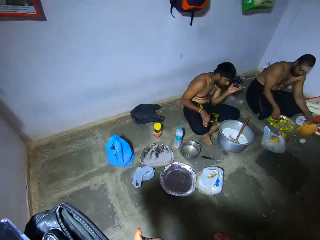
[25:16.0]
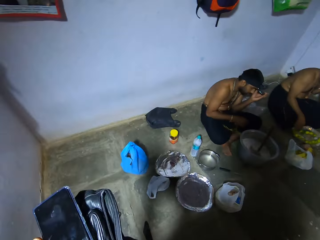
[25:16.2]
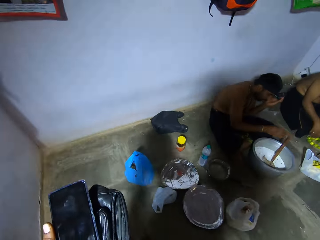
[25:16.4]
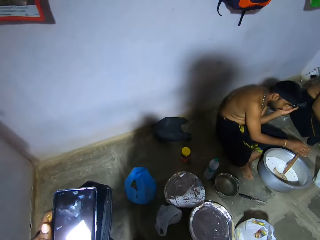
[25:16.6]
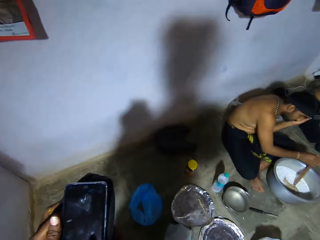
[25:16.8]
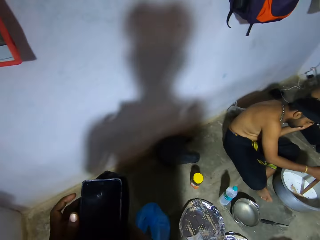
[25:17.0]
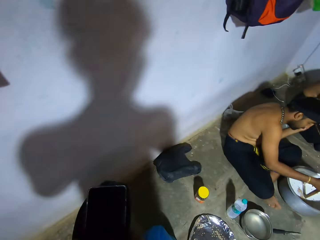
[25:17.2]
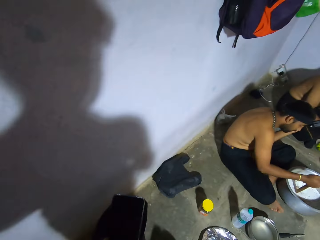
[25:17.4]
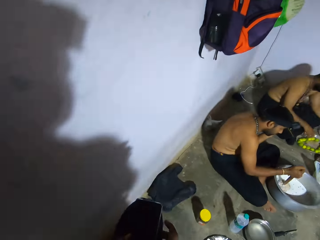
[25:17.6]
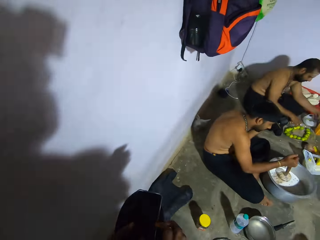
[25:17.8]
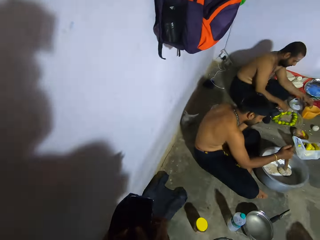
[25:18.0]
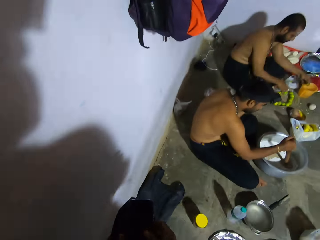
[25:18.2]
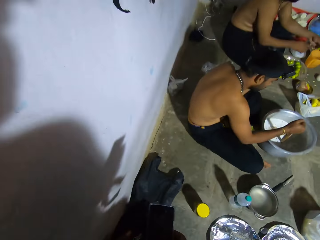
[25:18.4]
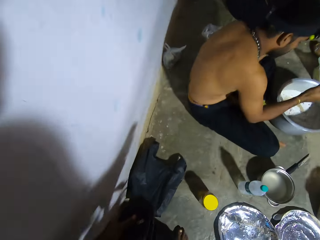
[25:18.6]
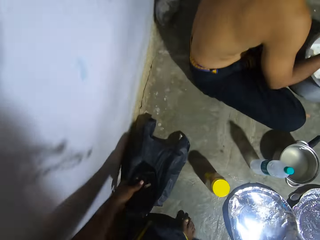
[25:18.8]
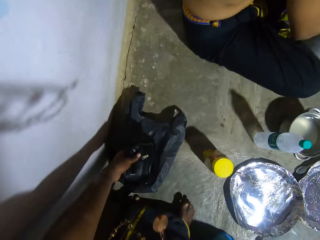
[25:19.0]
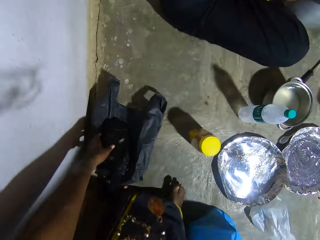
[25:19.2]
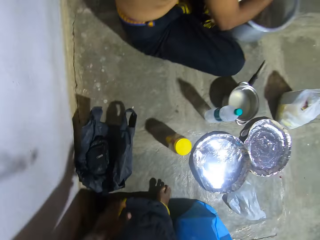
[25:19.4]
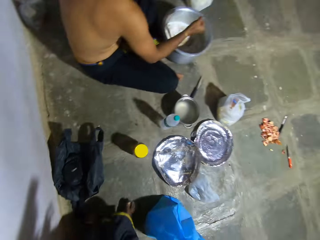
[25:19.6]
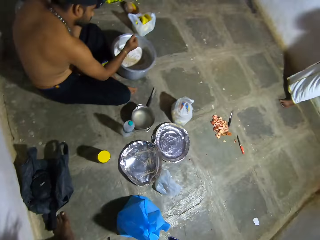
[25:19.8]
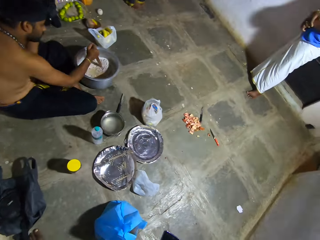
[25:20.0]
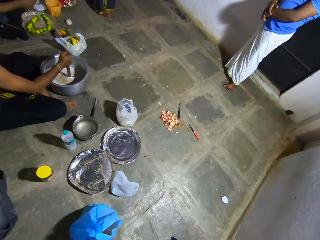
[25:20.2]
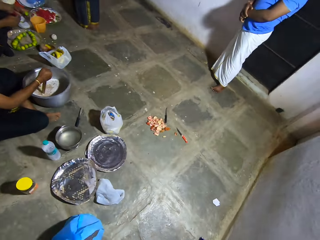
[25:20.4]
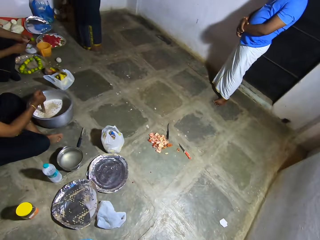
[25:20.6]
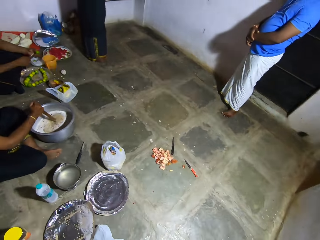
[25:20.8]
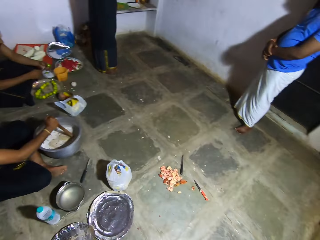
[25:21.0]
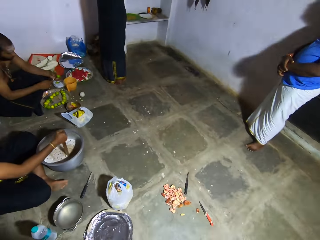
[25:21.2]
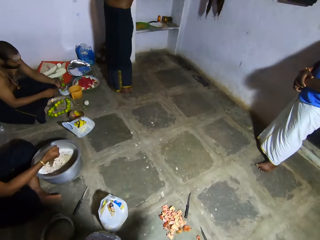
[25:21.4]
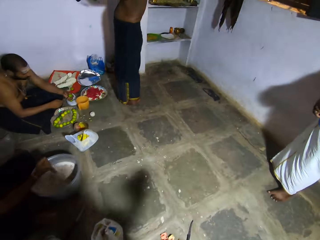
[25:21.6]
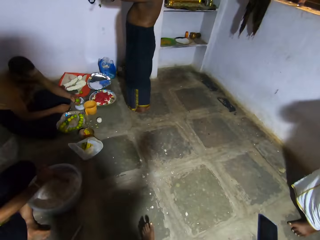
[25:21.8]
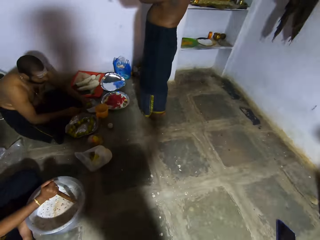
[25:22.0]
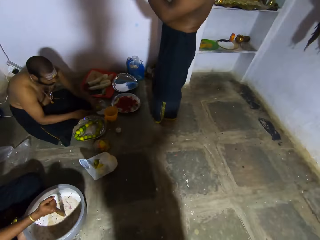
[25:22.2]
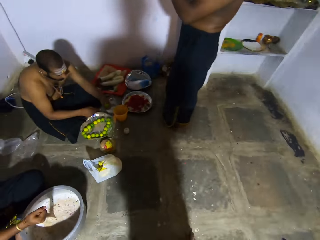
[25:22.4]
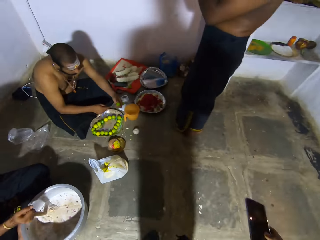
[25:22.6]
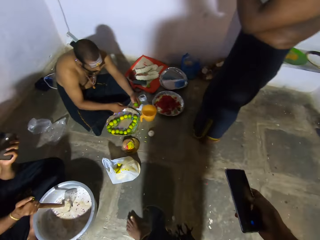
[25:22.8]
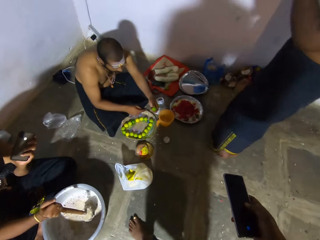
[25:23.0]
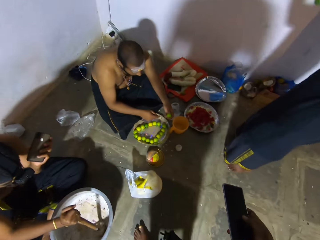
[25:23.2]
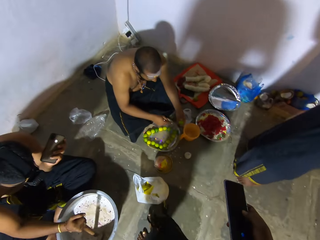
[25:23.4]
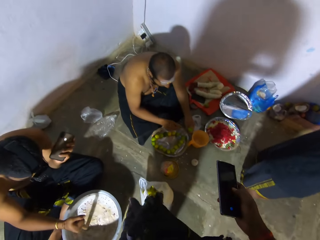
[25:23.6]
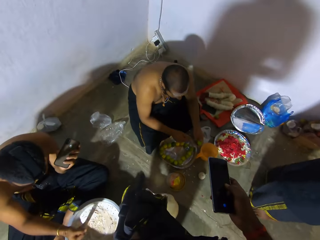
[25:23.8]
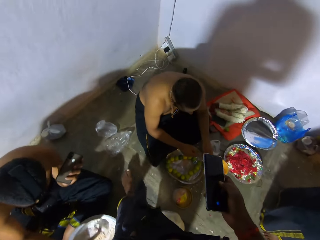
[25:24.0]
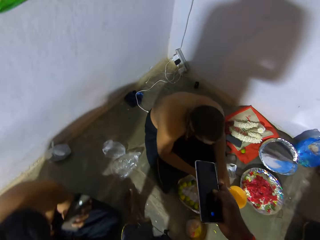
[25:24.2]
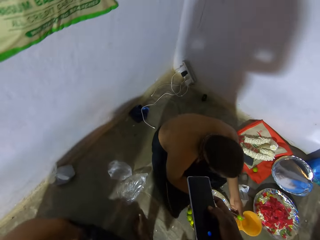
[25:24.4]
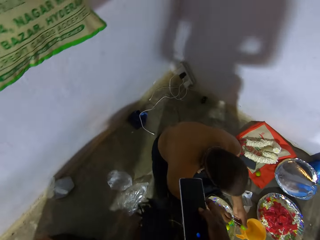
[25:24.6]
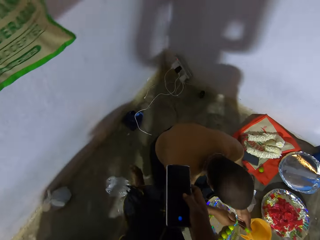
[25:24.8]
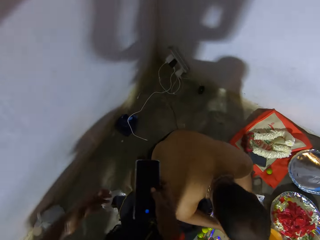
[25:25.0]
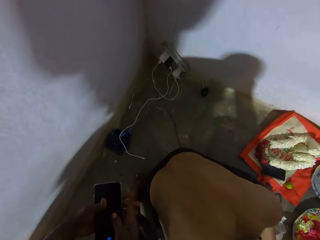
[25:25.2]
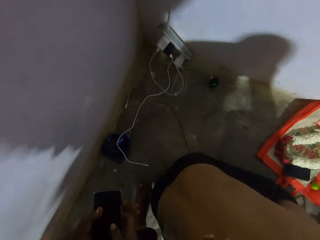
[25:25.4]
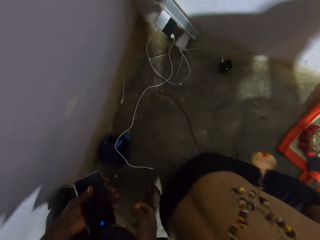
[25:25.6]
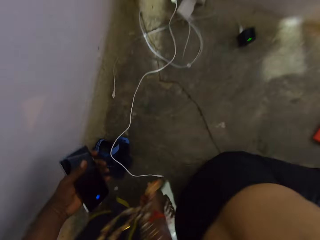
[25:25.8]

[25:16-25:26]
A man stirs broth in a cooking pot. The camera wearer puts the waist bag on the bag on the floor. They walk around a room.

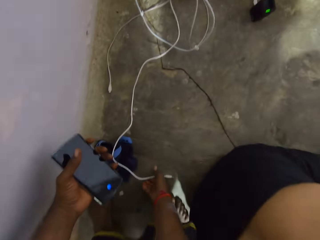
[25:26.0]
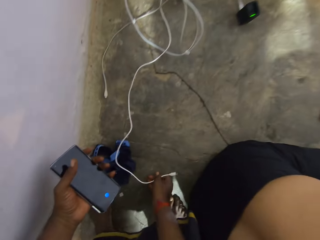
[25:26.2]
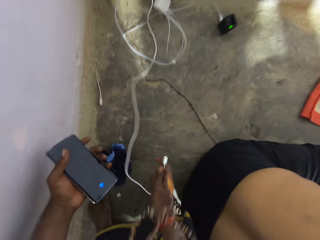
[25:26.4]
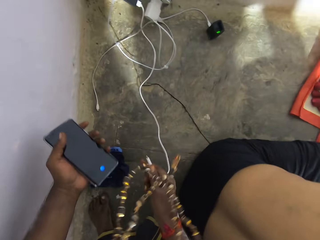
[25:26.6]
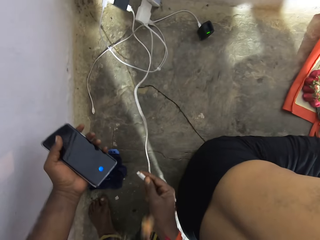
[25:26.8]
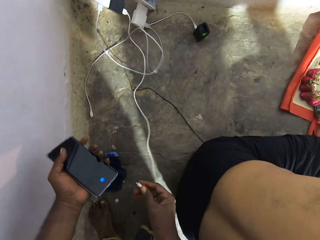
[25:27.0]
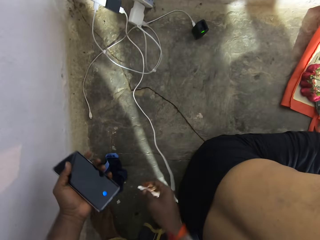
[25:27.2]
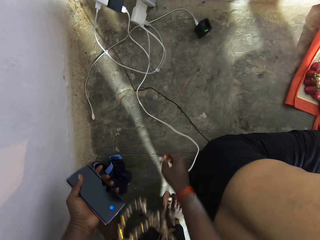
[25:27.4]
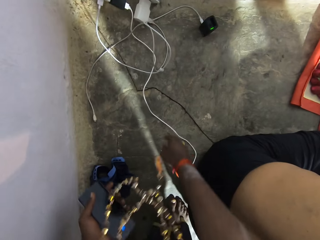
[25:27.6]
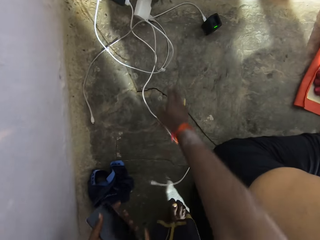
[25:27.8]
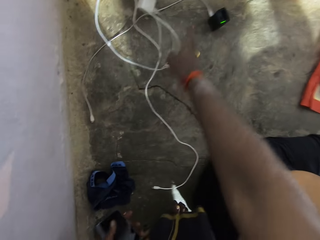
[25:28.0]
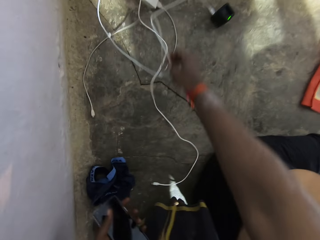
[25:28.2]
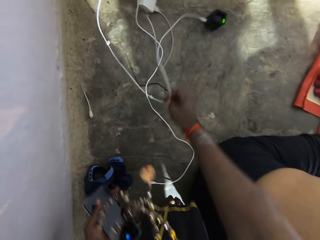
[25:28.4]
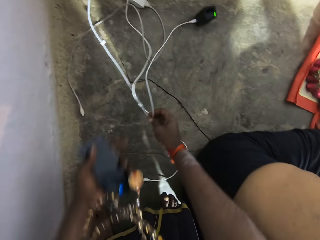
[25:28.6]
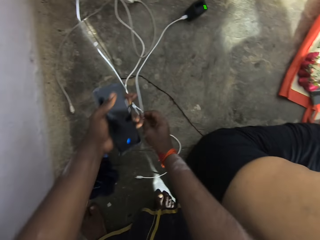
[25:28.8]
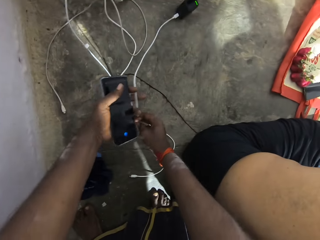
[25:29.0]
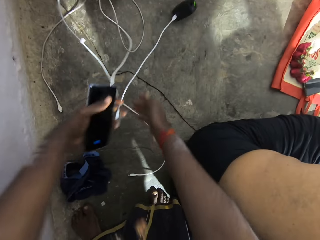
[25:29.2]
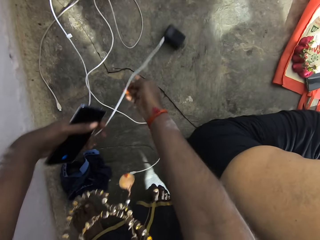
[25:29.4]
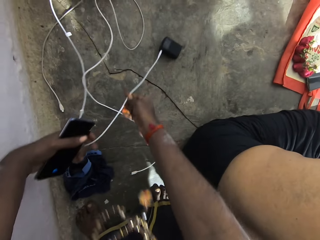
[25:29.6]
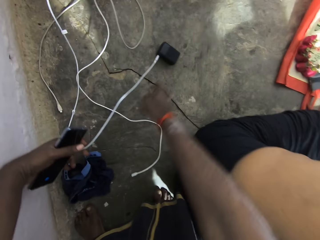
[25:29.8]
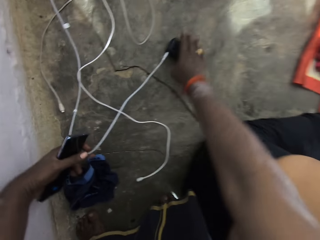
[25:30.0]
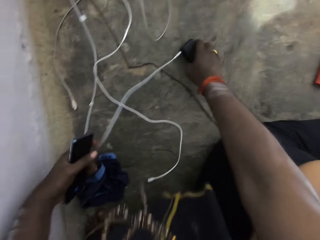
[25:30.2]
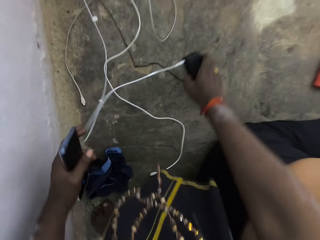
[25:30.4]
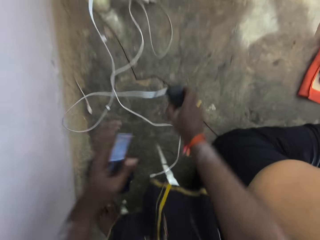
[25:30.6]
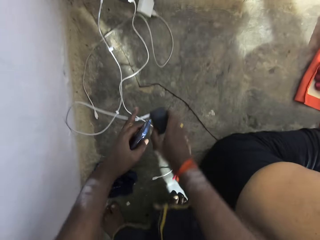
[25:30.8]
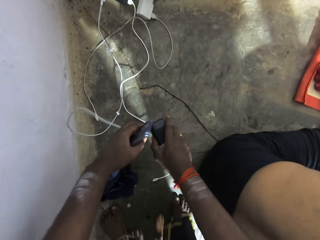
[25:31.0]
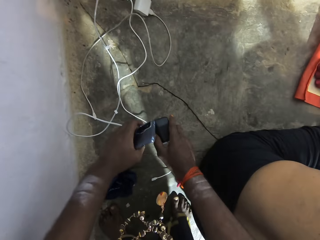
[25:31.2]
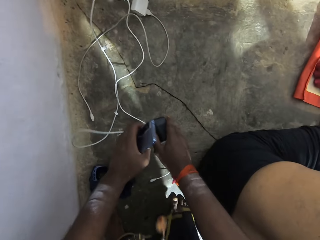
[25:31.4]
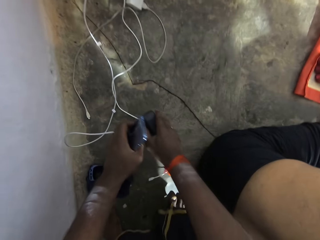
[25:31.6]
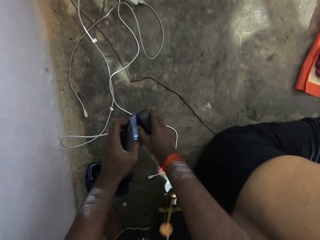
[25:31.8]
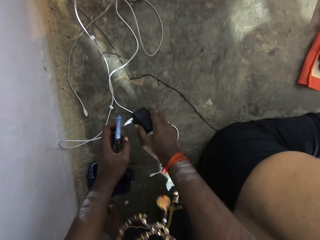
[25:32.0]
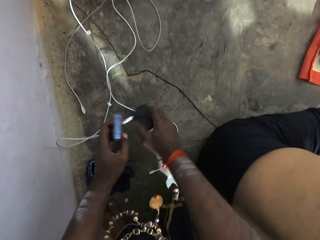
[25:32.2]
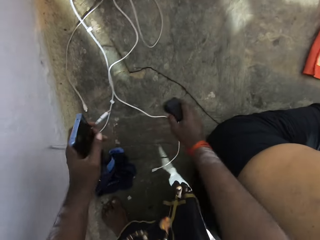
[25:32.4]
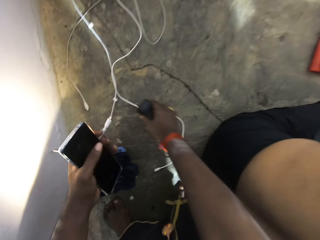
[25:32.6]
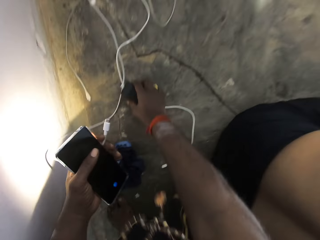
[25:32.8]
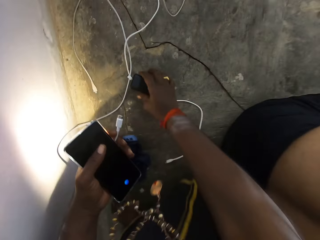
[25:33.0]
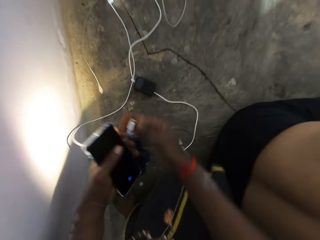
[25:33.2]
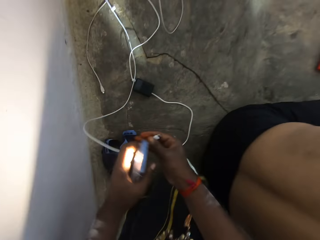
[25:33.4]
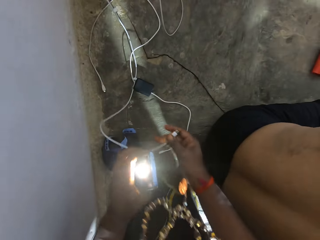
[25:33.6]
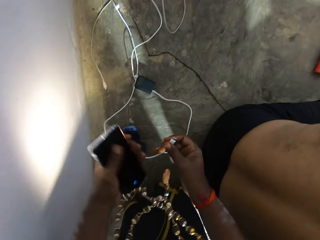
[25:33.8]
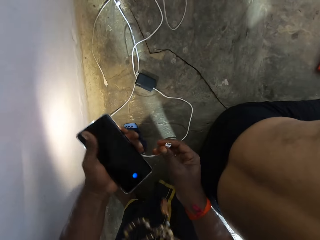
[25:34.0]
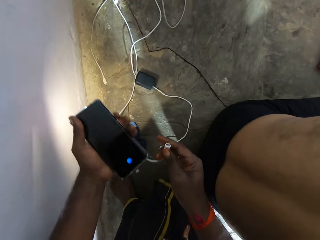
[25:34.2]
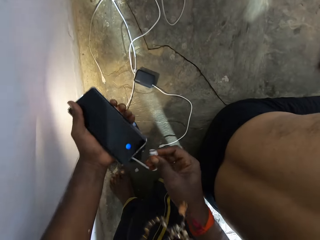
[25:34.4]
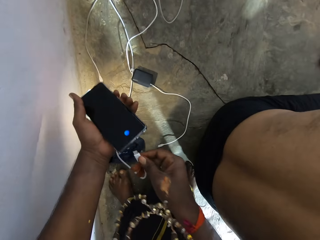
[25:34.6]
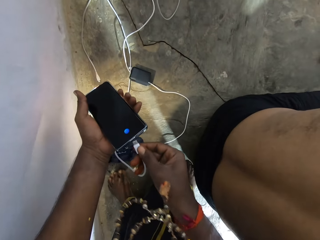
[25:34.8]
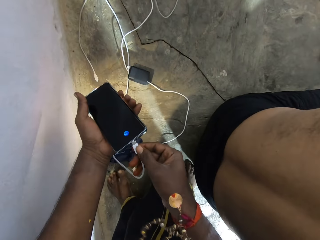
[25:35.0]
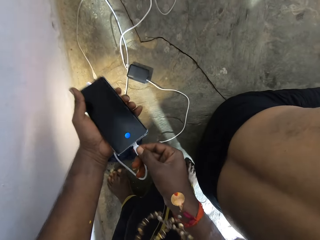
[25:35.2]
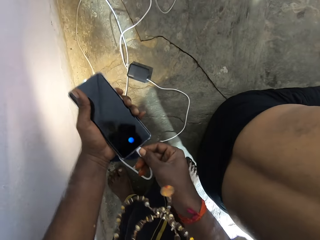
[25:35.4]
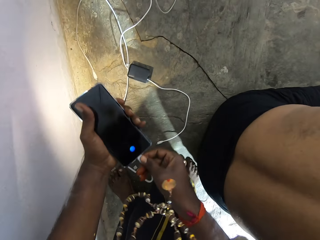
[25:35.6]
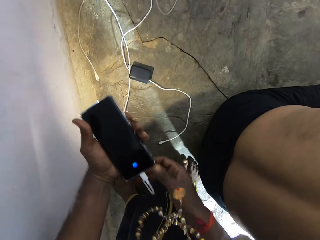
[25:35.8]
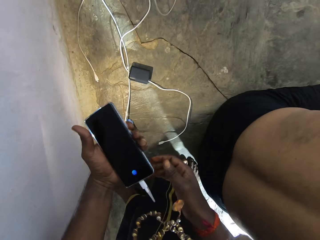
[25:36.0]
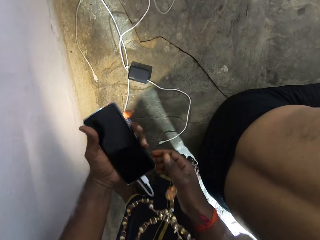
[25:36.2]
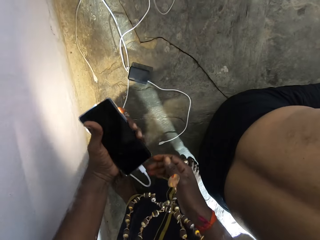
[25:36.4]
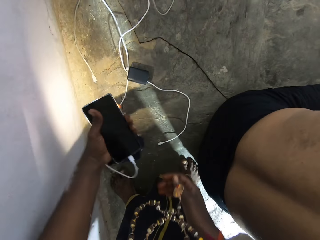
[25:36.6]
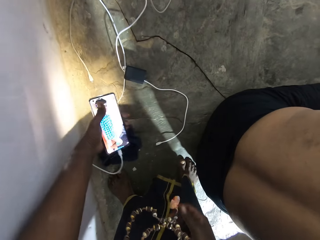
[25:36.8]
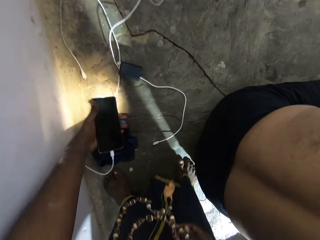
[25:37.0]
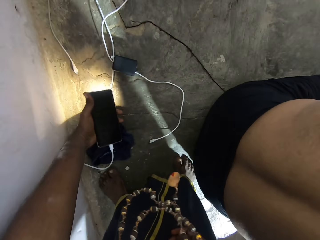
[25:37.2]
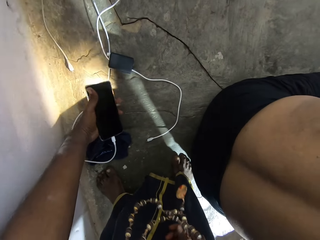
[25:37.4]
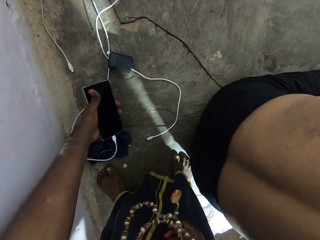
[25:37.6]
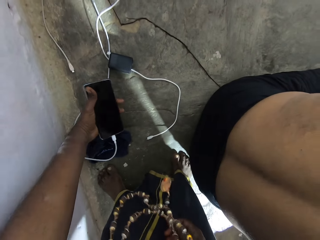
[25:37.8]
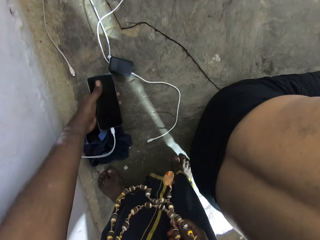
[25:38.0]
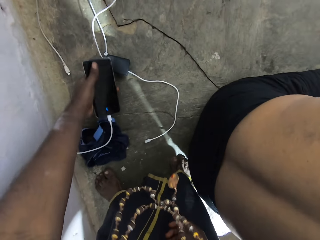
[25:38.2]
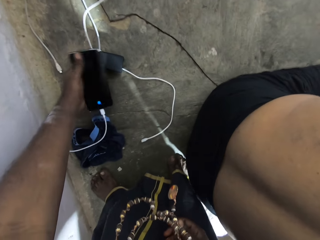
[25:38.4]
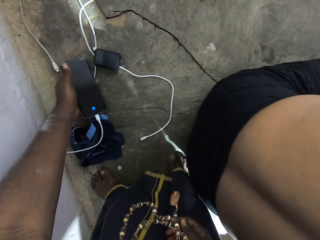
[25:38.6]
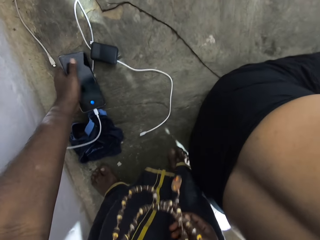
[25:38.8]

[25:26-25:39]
The camera wearer bends on the floor. They pick up the charger from the floor. They adjust the charger on the floor. They pick up the charger from the floor again. They remove the cable from the adaptor and put the adaptor on the floor. They insert the cable in a mobile phone. They put down the mobile phone.
